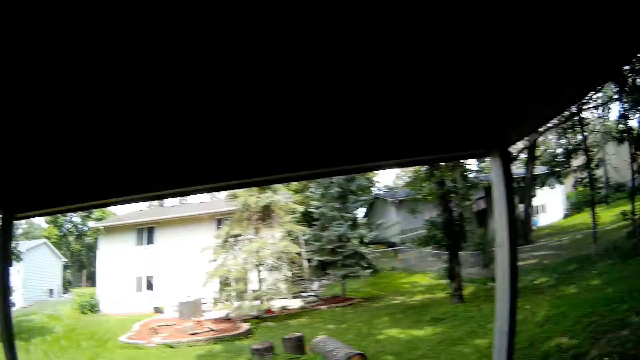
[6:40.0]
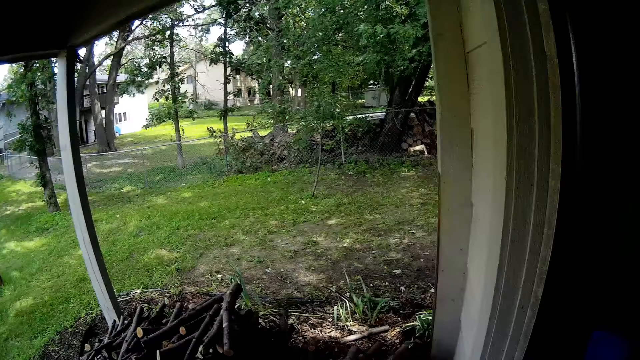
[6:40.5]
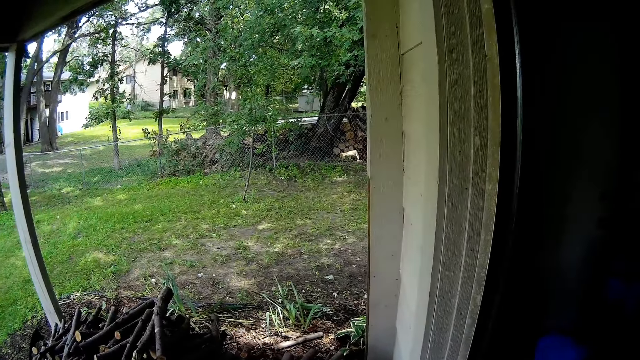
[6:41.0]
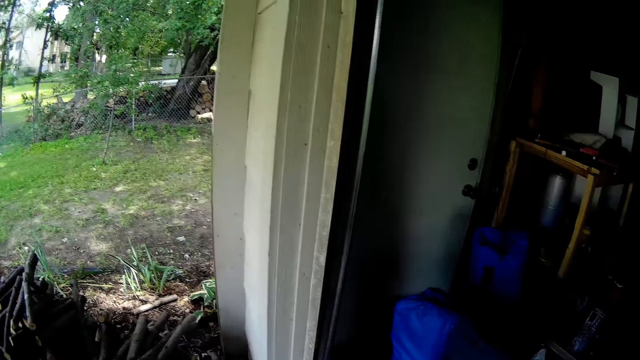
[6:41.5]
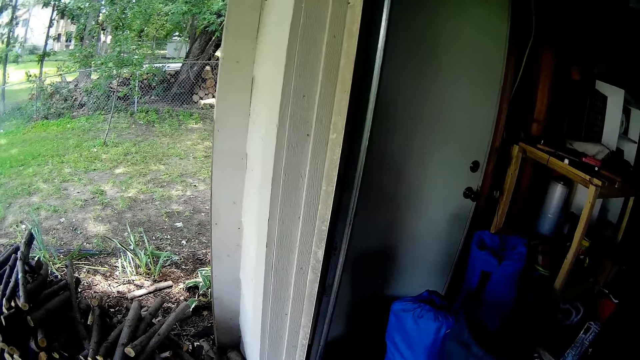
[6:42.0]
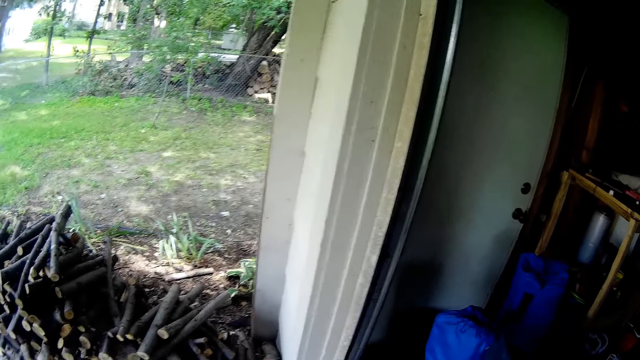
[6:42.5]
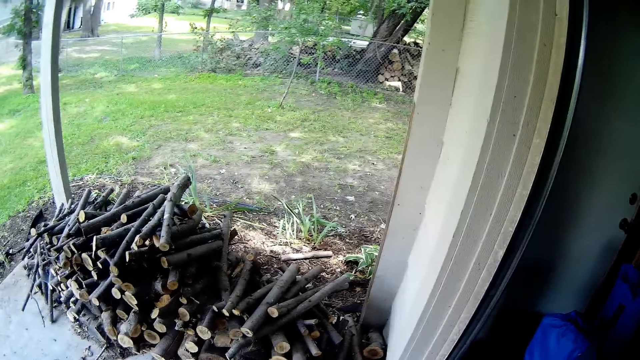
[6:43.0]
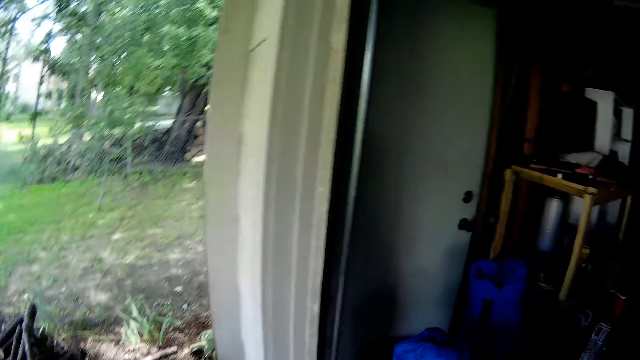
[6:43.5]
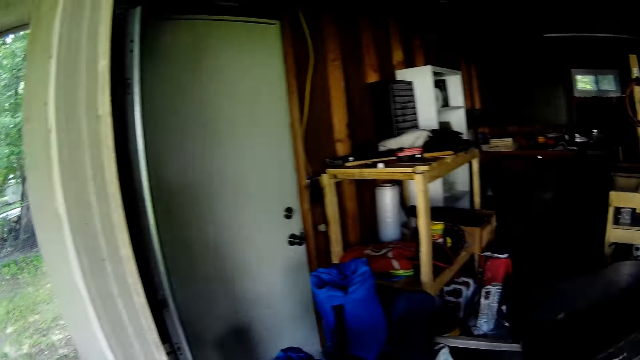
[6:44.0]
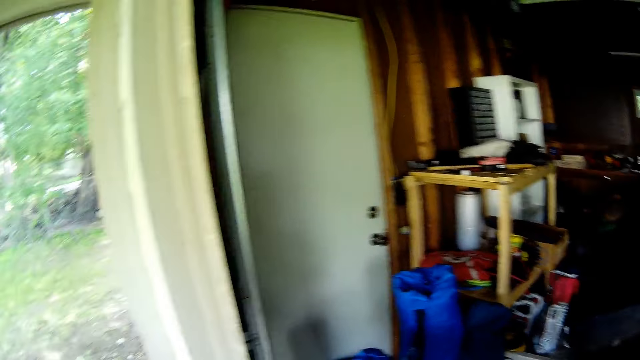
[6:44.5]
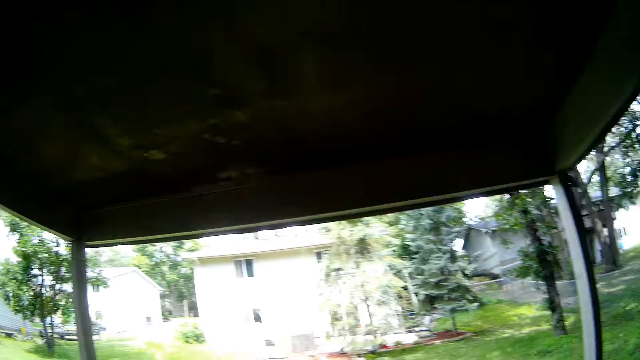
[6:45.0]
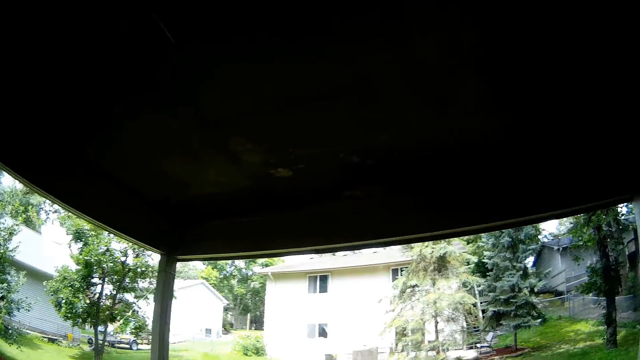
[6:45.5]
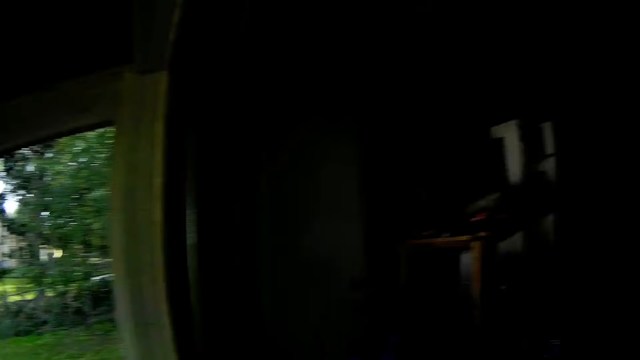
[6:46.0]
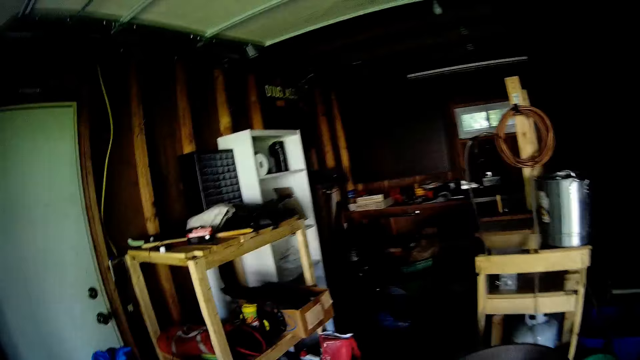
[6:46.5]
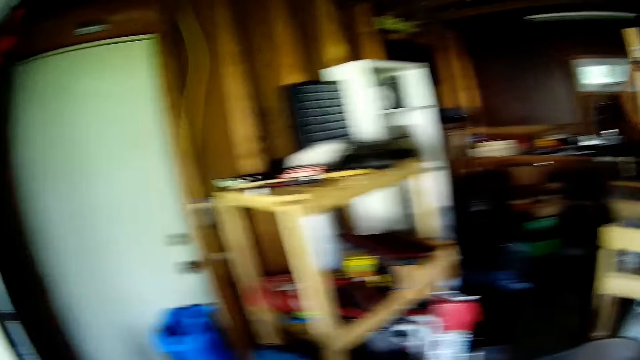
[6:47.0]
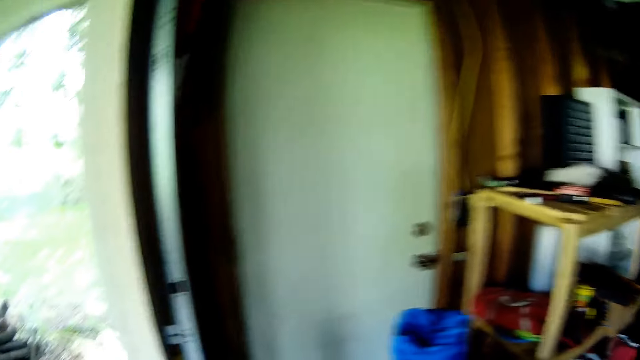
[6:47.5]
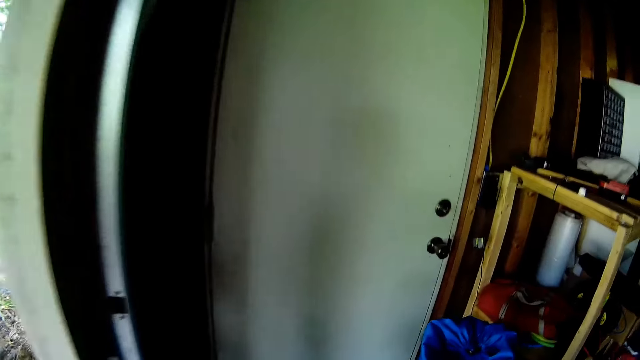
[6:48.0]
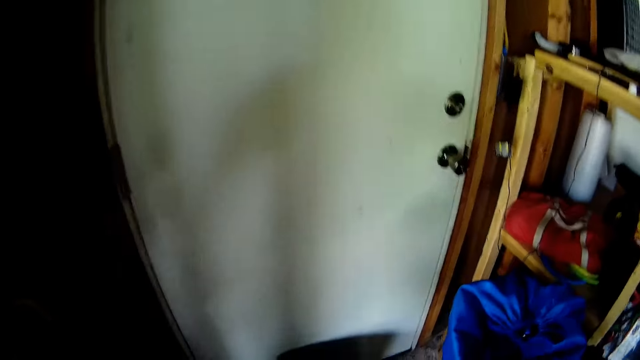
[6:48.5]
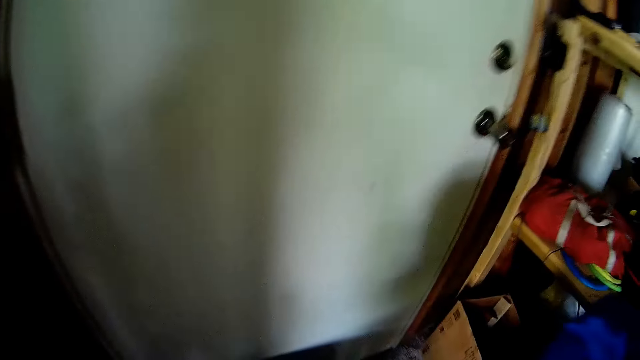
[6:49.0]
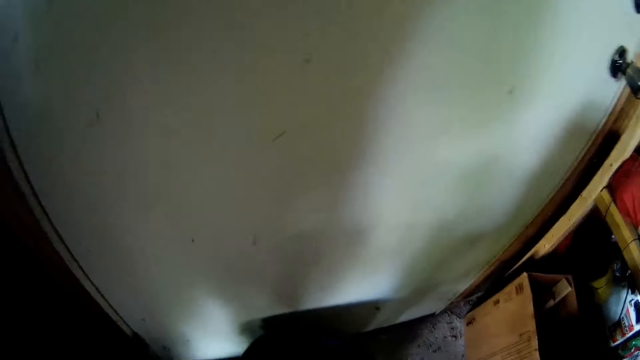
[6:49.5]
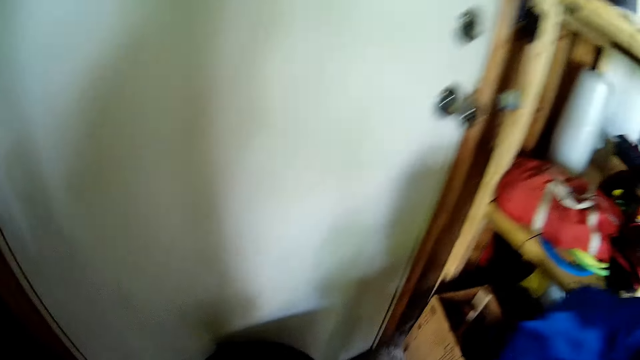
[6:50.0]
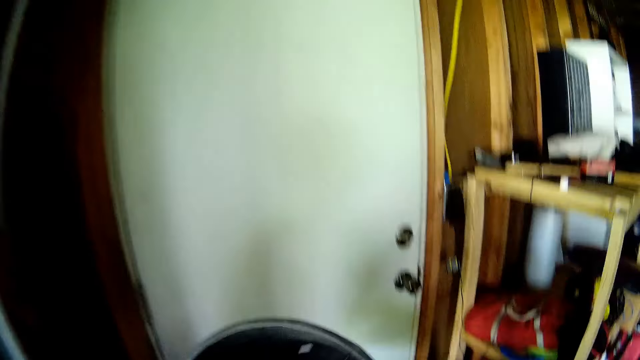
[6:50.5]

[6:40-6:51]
The camera wearer picks up a bucket from the floor with both hands.

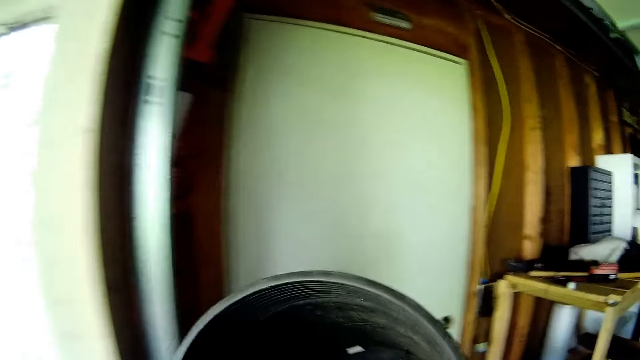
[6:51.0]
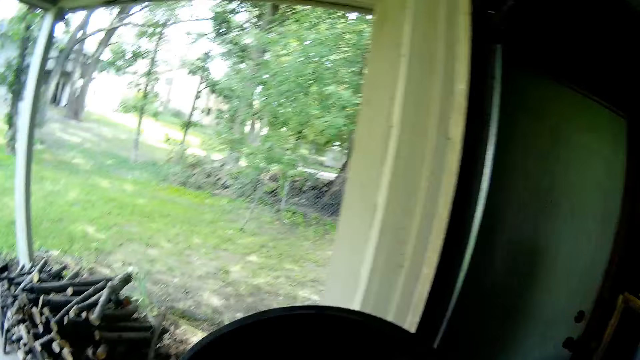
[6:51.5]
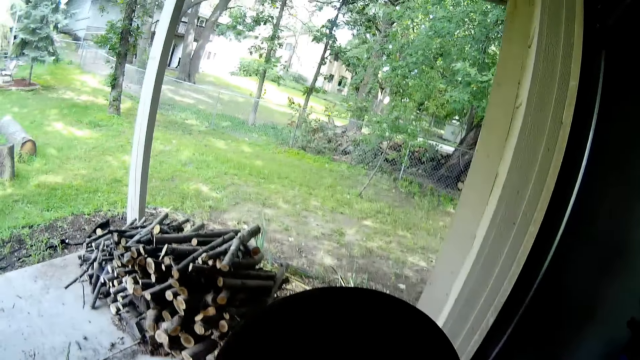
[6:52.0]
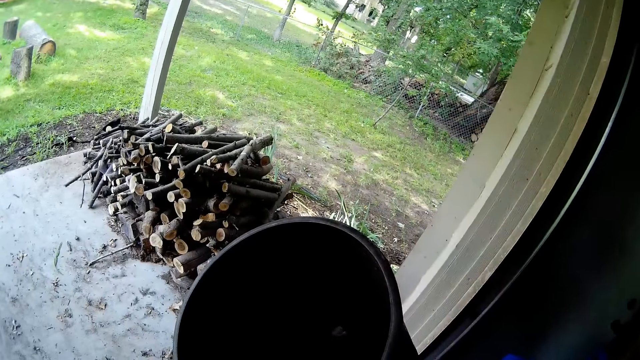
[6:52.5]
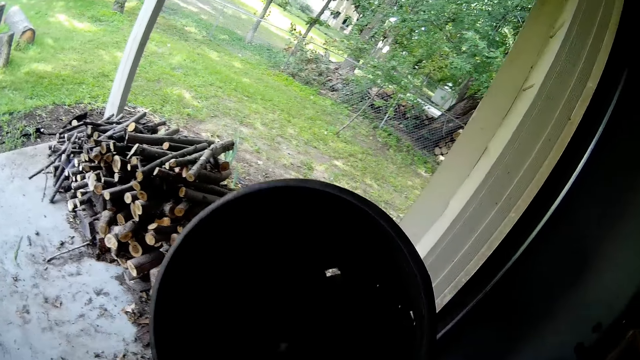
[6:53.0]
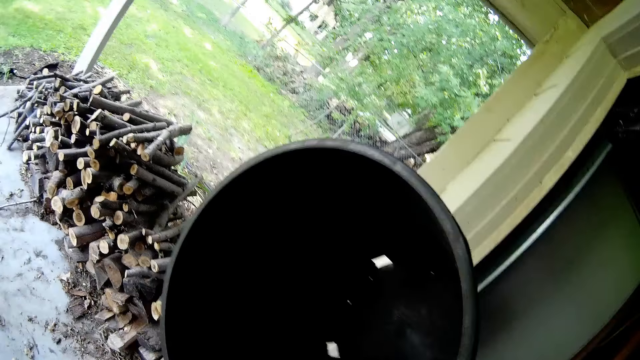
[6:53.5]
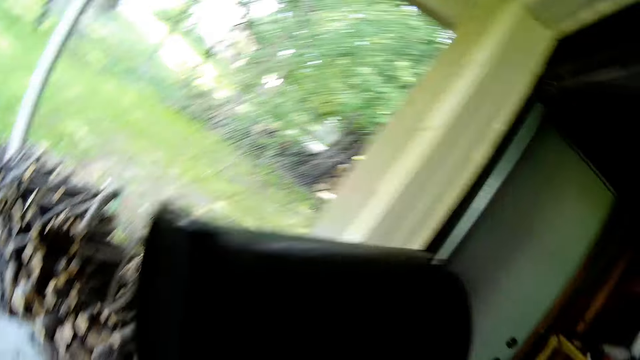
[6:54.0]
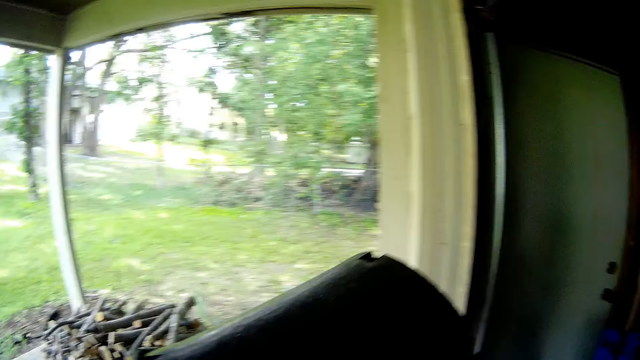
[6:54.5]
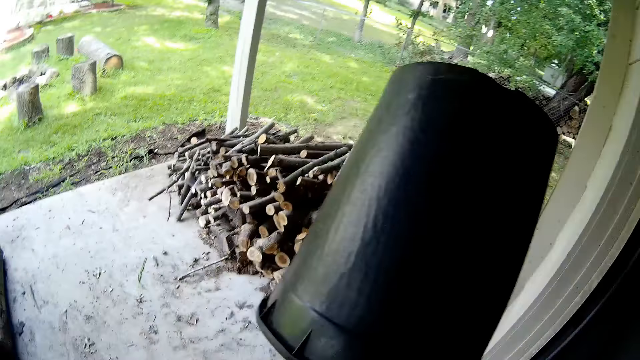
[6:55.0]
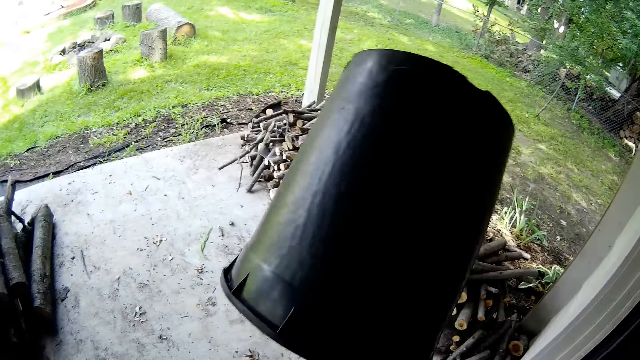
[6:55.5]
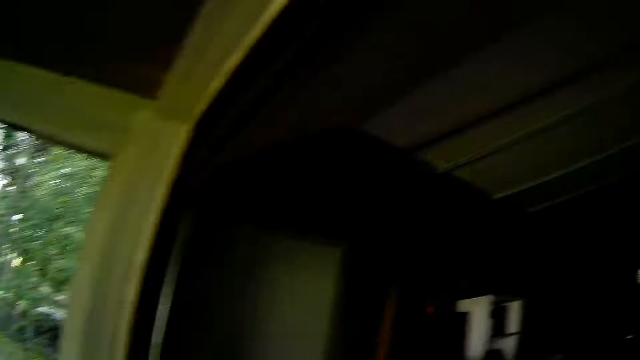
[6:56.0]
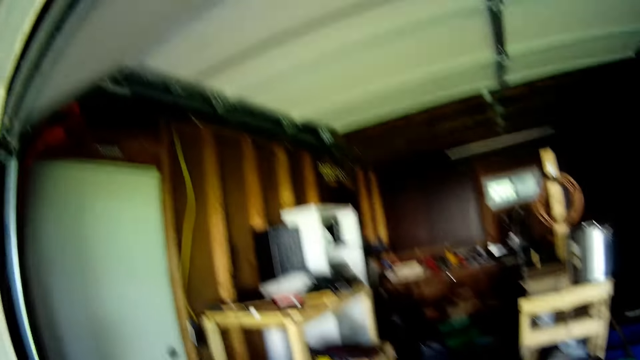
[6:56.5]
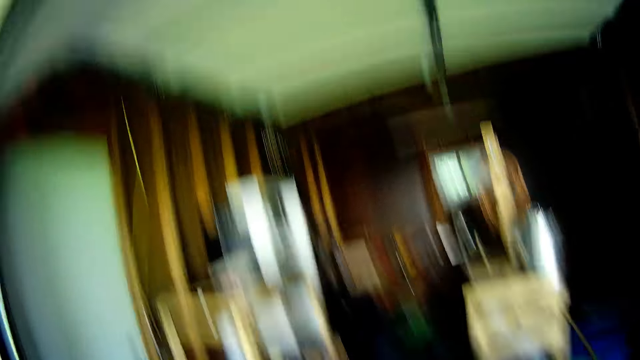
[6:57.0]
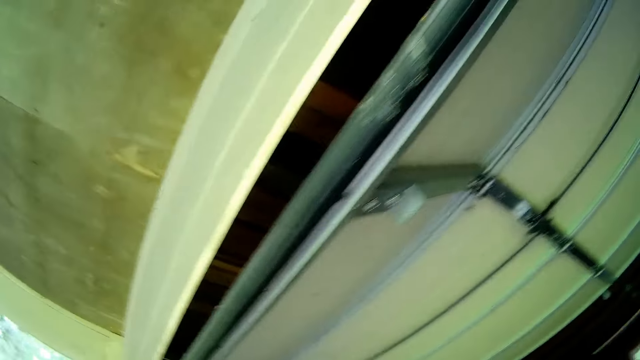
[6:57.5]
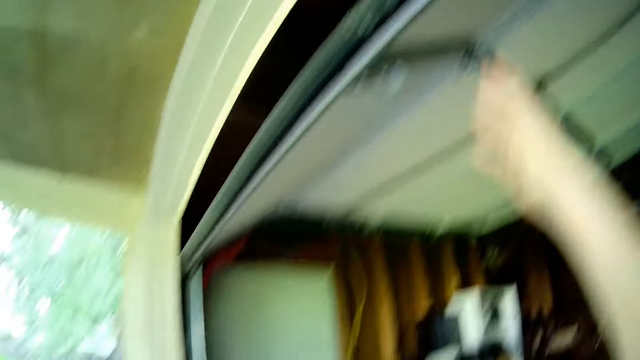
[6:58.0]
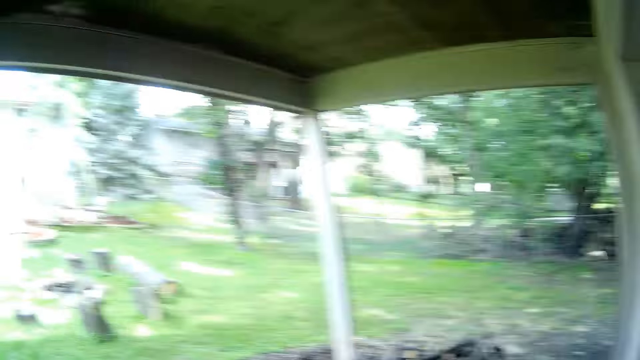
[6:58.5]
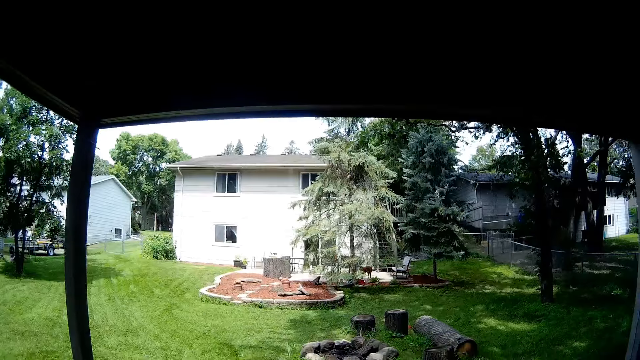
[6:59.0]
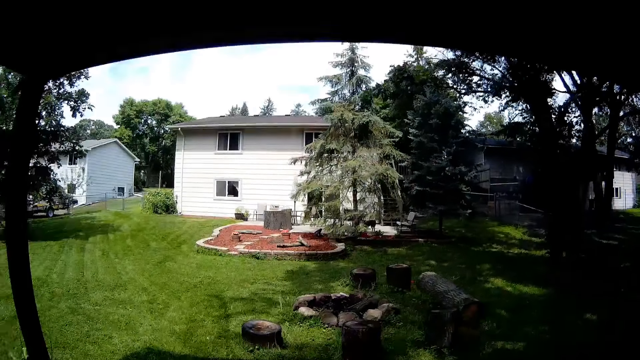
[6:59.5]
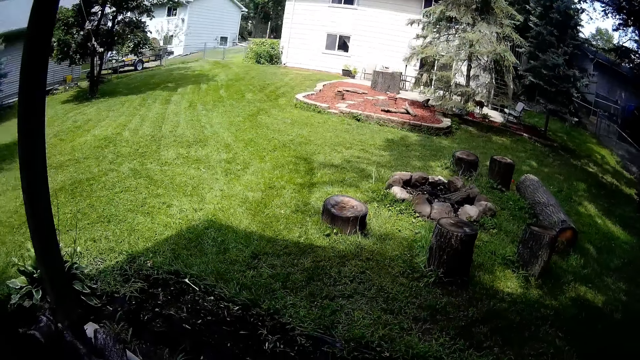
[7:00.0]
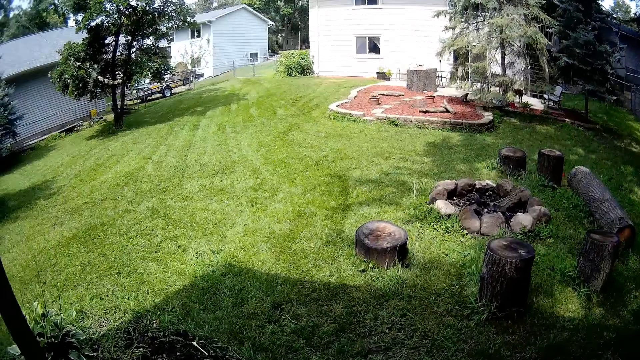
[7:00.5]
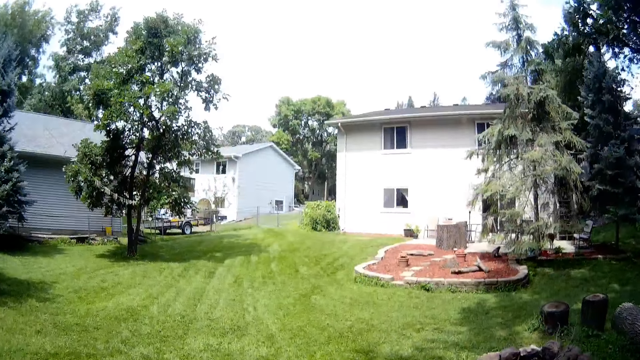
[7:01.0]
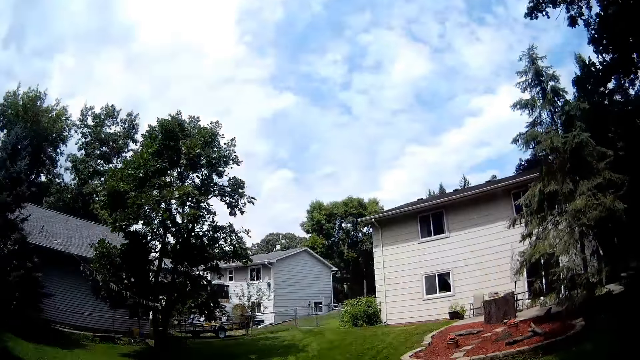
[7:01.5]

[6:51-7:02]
The camera wearer removes webs from the bucket with his right hand. He picks up the bucket. He turns over the bucket with his left hand. He raises his right hand up. He walks out of the storehouse.
